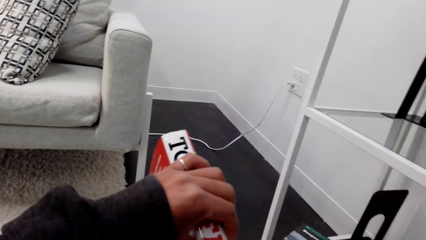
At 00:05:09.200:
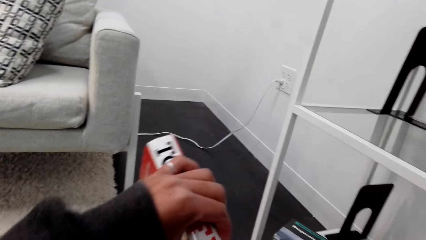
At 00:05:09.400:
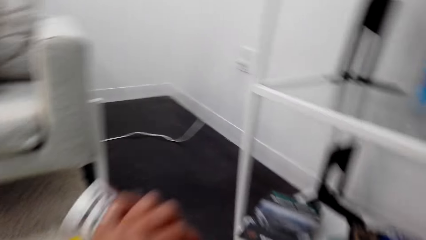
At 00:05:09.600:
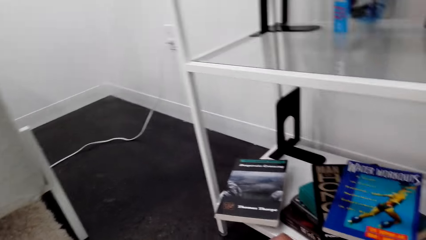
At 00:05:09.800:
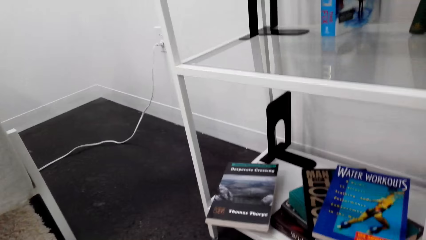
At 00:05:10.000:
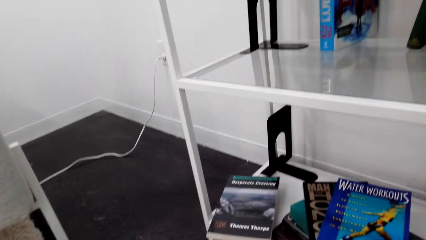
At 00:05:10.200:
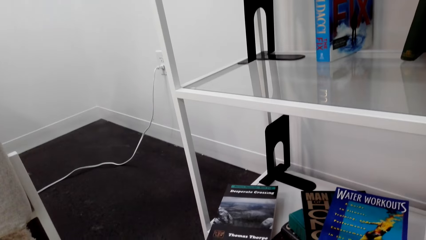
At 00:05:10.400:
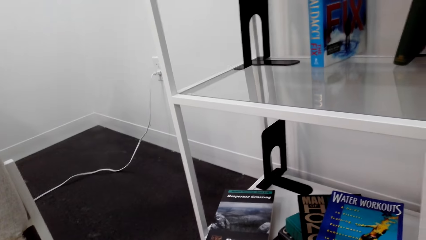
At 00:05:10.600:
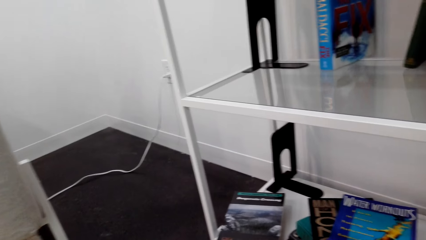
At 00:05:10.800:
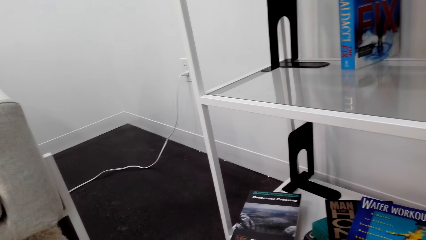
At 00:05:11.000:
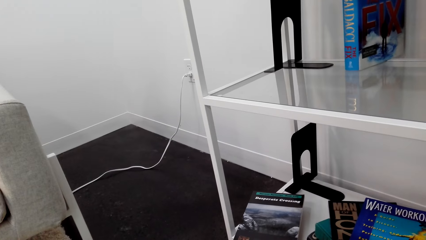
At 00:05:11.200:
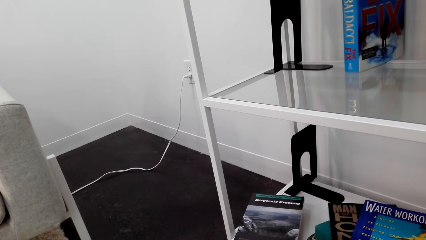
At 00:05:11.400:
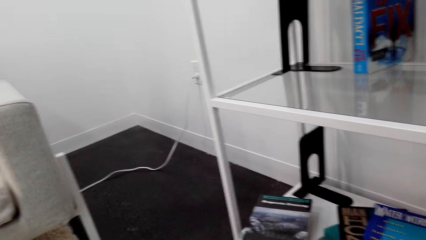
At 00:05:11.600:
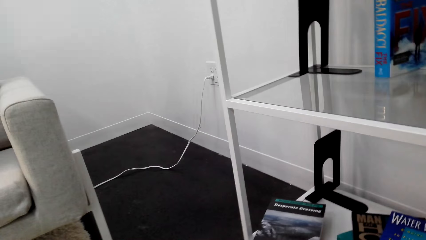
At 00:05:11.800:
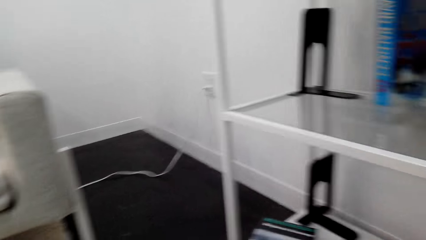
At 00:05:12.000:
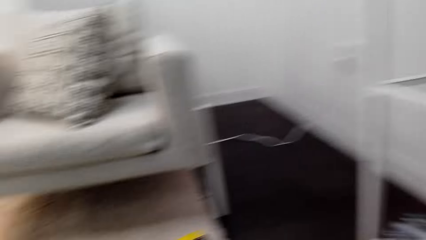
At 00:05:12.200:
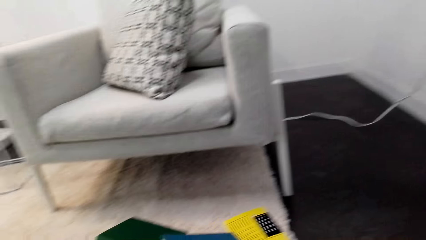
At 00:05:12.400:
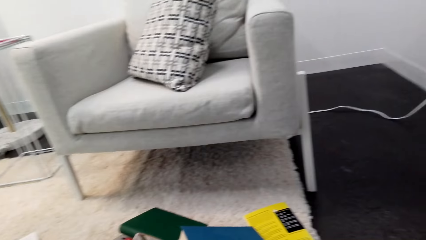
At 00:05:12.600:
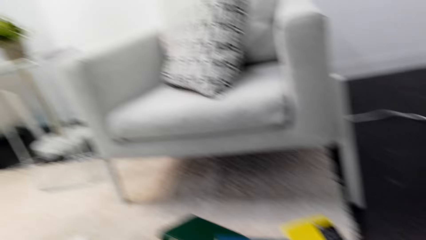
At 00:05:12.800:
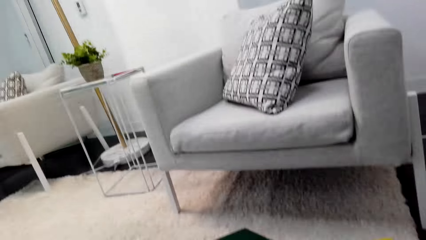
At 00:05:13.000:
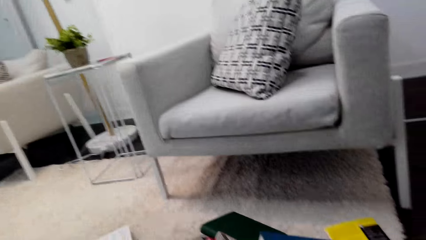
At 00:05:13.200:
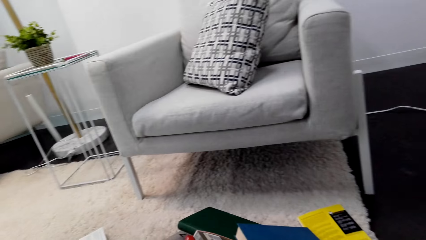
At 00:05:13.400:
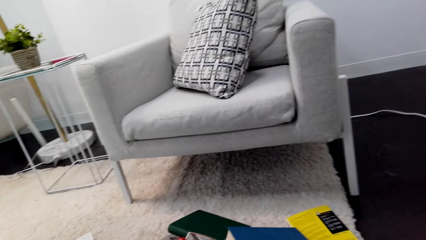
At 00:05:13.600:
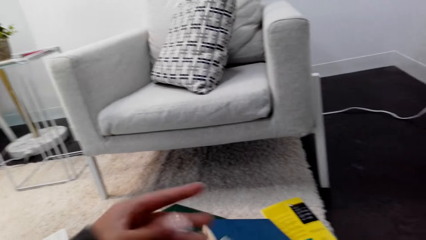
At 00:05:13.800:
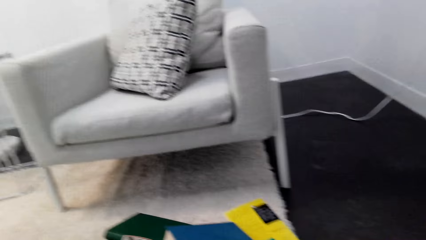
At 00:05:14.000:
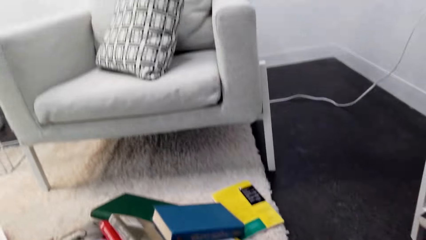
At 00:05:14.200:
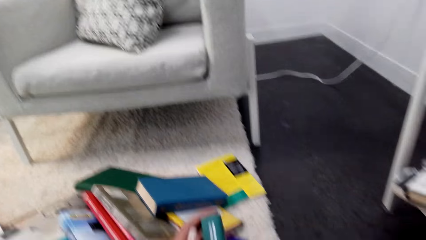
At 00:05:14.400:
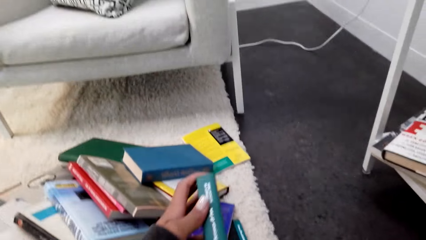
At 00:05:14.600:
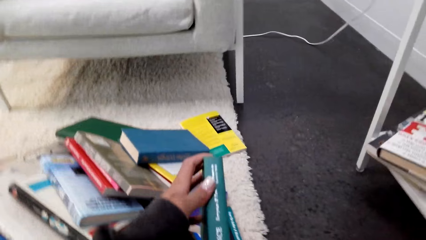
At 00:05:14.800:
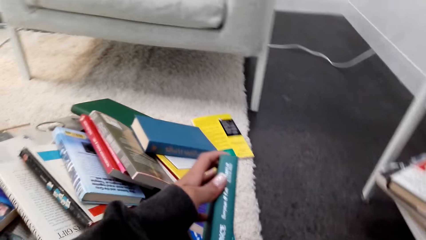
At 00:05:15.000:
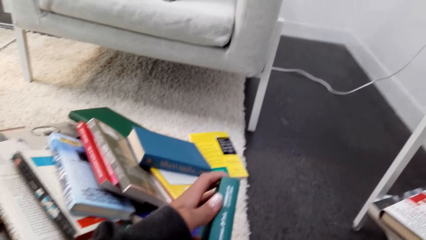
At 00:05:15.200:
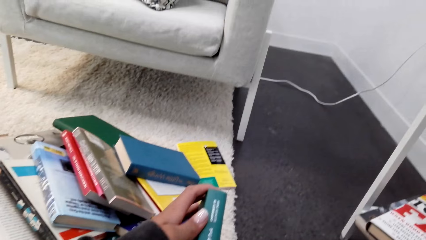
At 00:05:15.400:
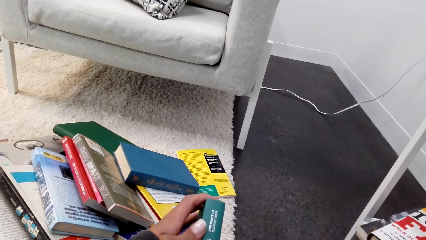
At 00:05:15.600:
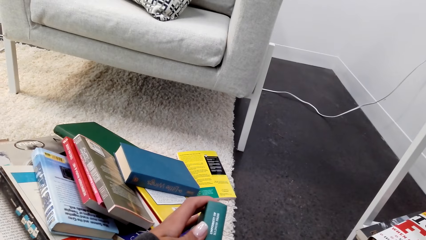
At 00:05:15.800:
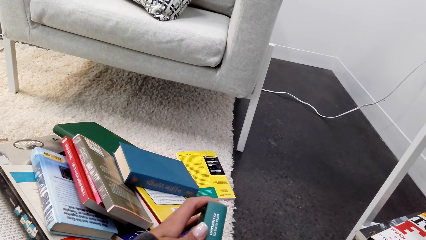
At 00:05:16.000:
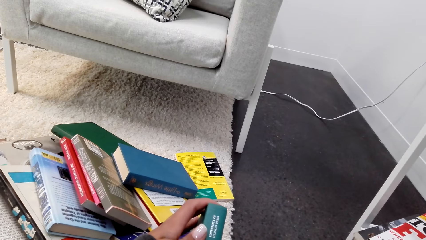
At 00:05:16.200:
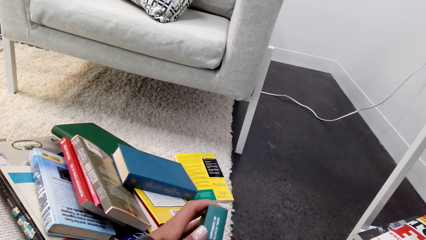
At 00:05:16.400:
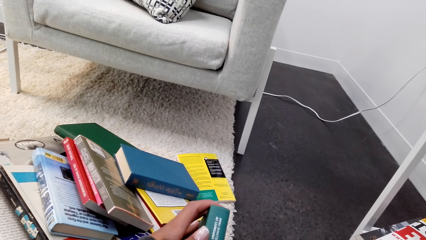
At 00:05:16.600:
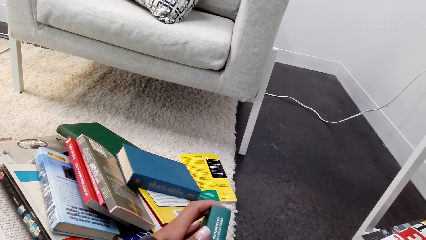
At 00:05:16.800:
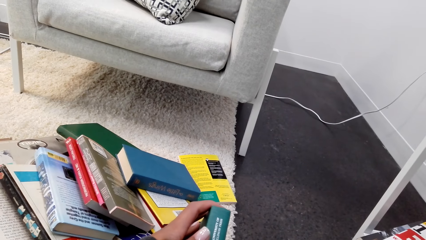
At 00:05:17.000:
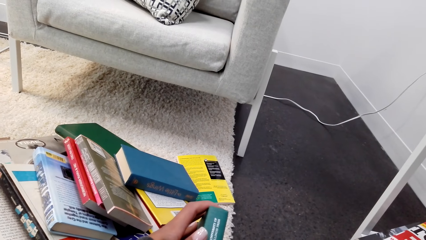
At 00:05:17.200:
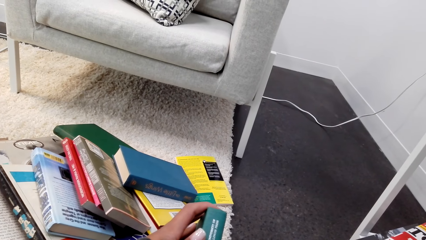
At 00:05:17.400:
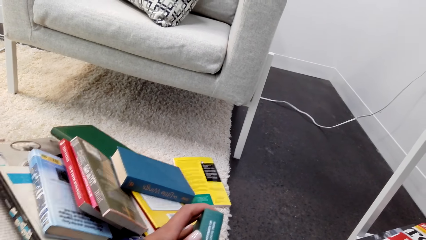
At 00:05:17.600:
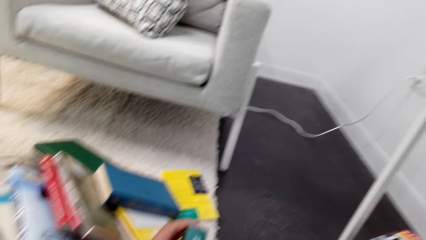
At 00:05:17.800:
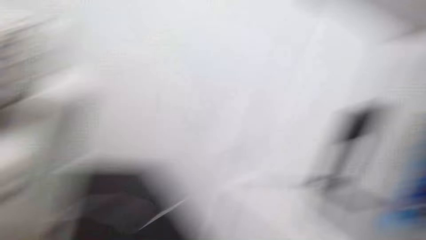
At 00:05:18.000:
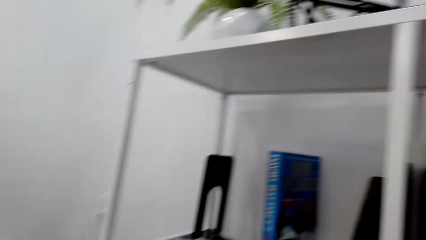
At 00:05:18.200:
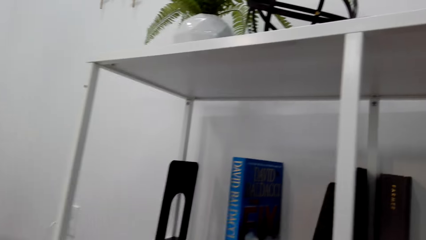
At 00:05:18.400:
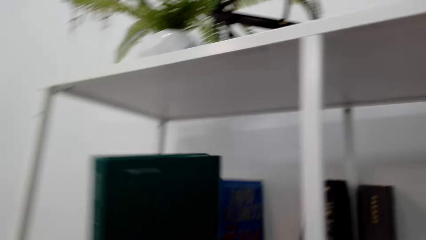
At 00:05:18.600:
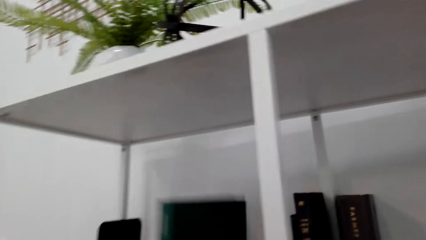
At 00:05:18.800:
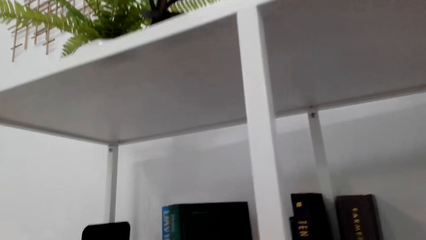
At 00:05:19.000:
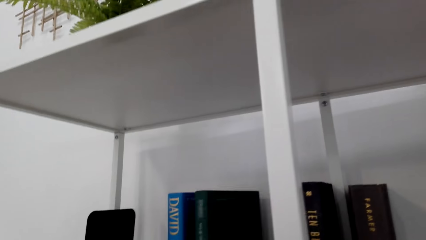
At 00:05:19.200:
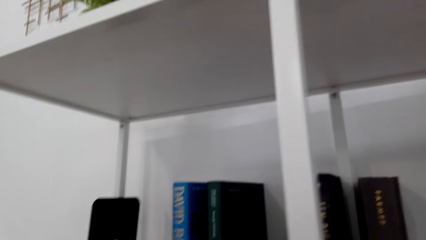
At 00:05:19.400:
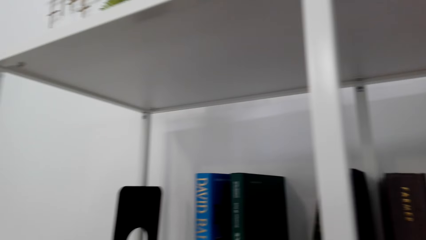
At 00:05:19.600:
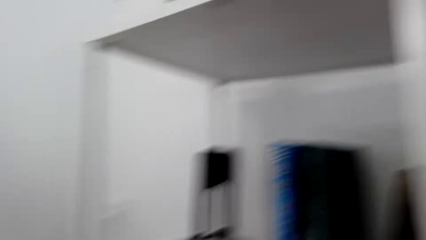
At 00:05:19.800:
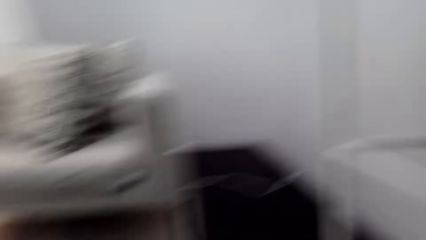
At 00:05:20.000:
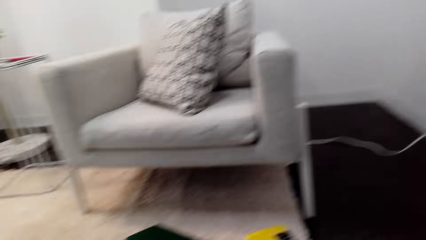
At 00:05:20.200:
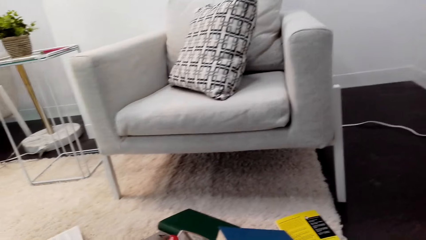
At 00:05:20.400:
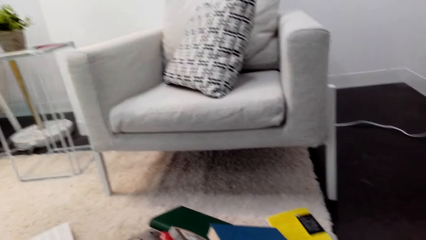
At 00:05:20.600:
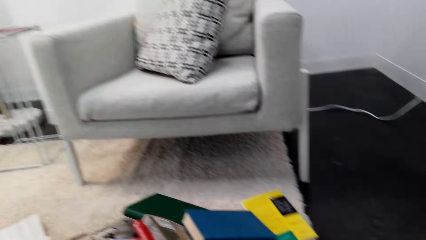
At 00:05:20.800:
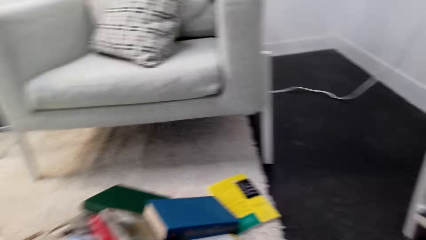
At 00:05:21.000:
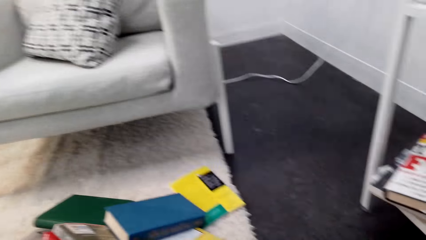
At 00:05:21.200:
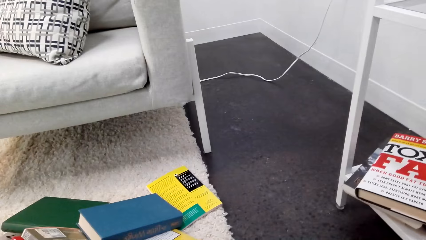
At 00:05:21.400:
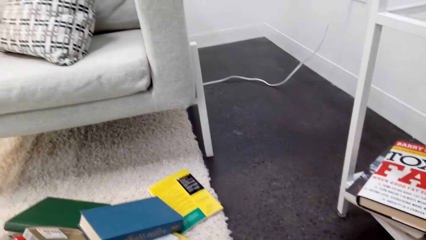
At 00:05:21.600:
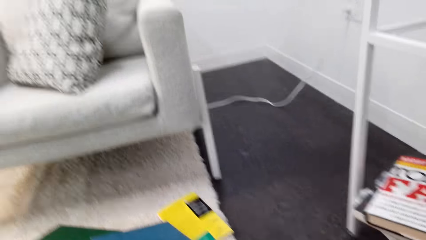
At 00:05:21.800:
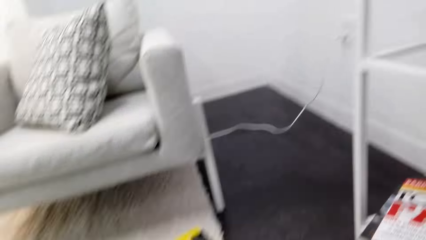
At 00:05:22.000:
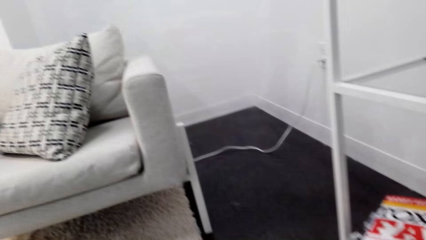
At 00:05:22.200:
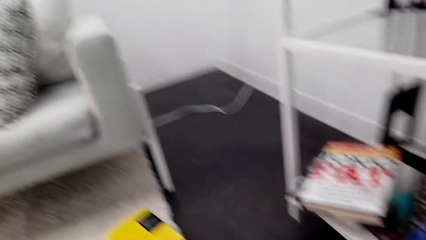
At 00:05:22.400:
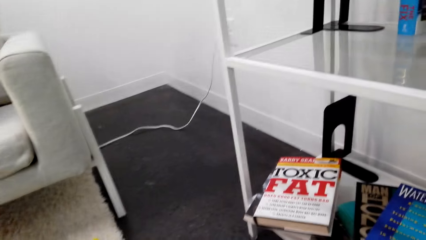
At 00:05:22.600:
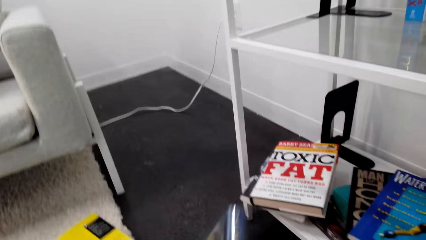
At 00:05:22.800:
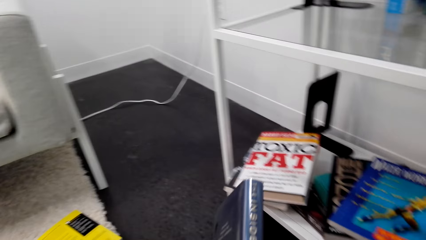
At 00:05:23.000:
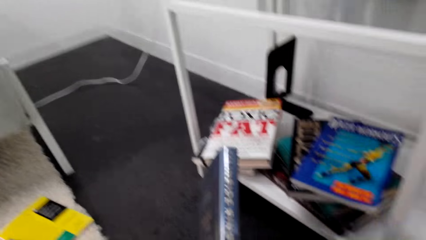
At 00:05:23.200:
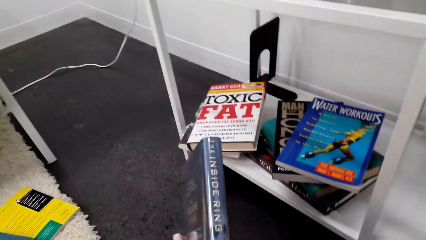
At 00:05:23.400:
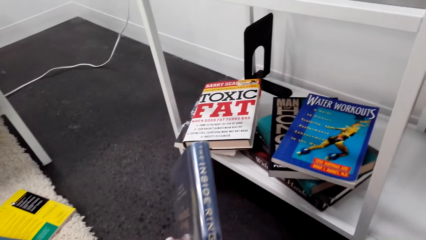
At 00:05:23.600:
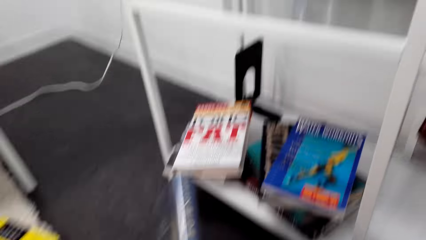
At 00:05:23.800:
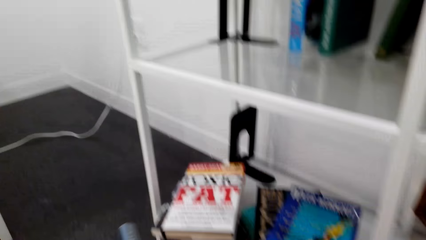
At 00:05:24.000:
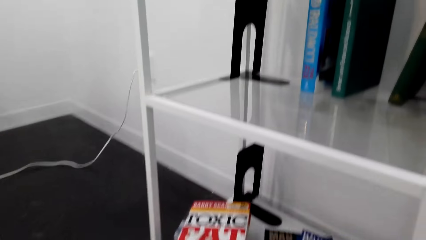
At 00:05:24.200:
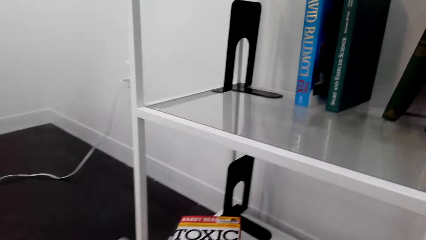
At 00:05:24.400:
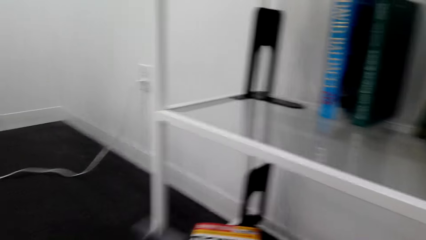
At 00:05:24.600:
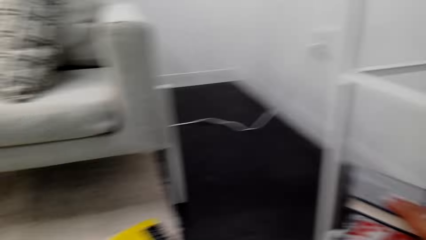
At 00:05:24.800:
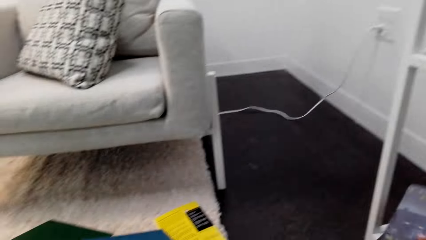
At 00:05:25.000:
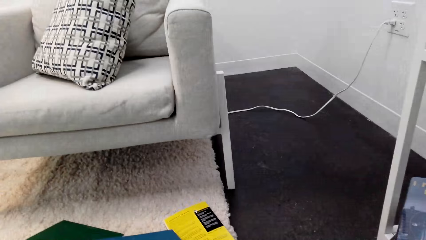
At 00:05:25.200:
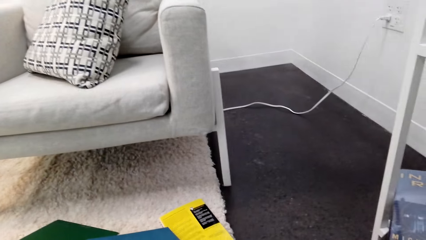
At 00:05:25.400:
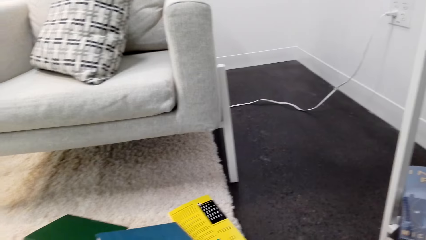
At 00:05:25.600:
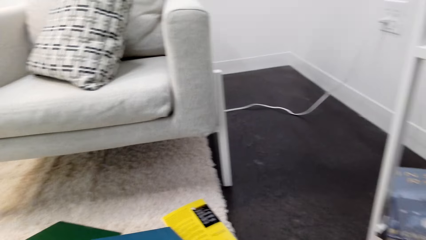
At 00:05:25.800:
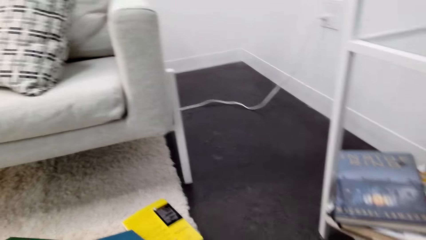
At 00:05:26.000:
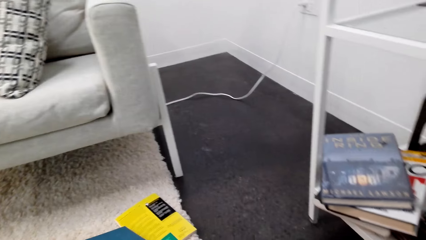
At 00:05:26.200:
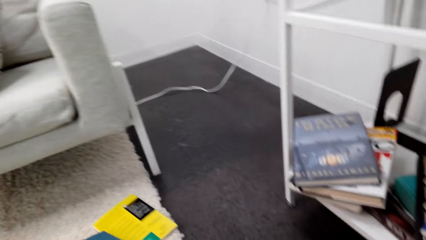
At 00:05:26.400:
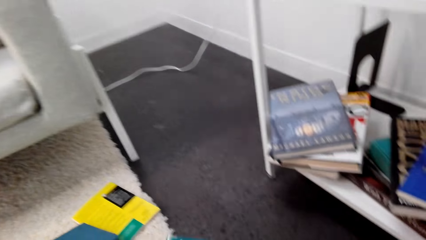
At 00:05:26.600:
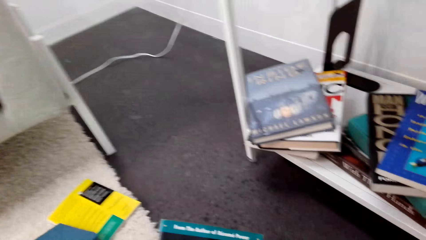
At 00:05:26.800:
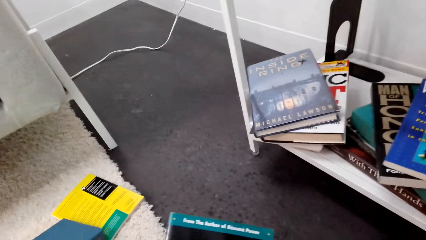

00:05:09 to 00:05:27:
The camera wearer lifts an arm. They look left. They move a hand. They hold a book. They look at the book. They place the book on a shelf. They pick up a book. They look around.
